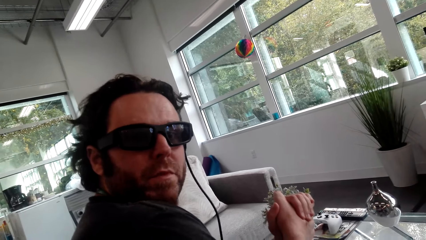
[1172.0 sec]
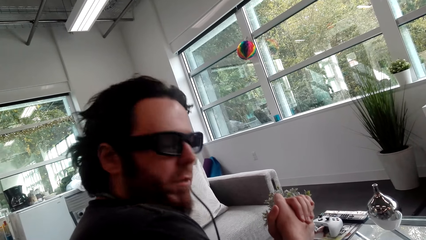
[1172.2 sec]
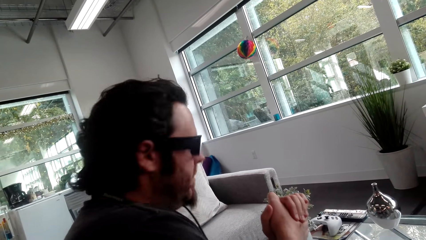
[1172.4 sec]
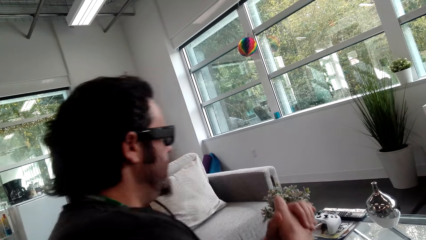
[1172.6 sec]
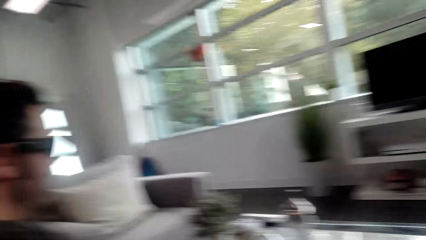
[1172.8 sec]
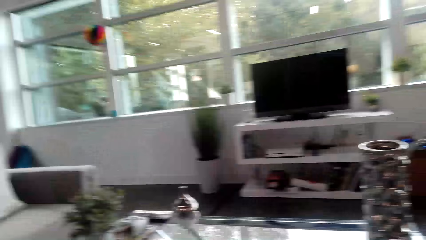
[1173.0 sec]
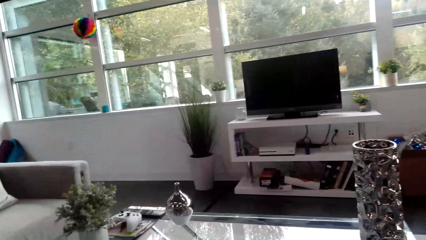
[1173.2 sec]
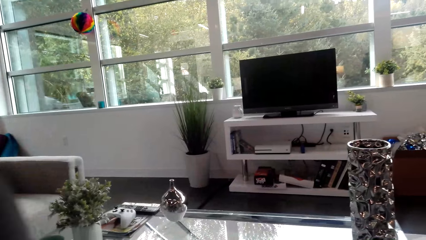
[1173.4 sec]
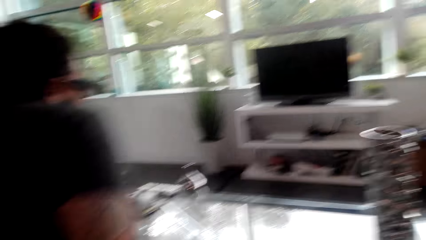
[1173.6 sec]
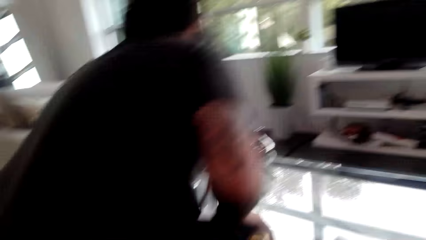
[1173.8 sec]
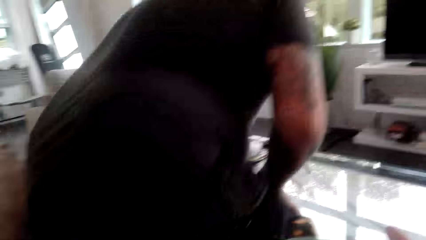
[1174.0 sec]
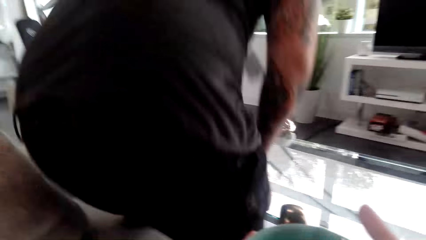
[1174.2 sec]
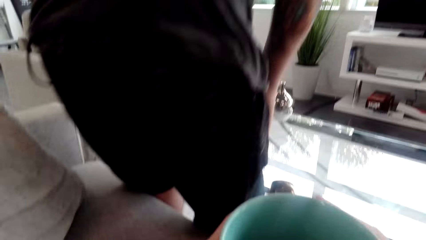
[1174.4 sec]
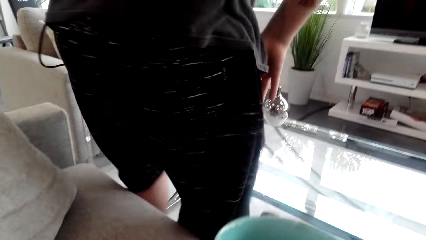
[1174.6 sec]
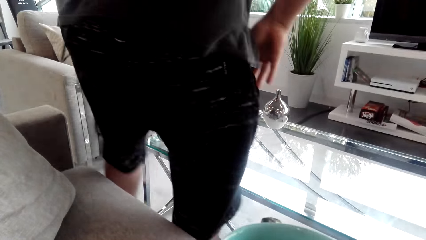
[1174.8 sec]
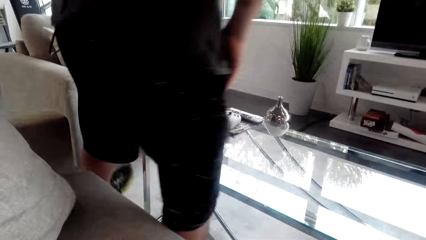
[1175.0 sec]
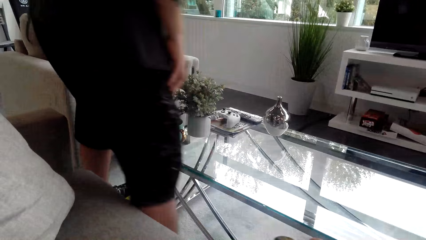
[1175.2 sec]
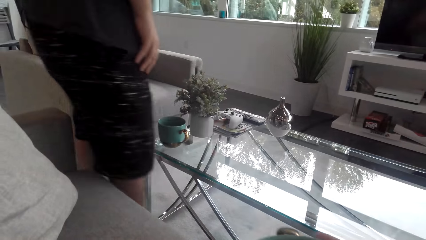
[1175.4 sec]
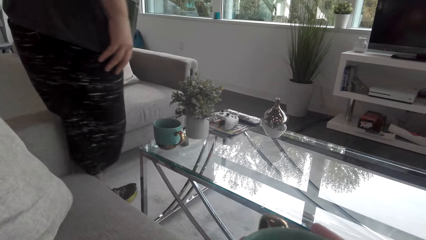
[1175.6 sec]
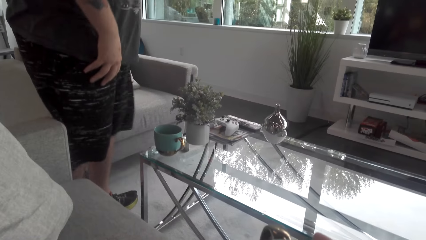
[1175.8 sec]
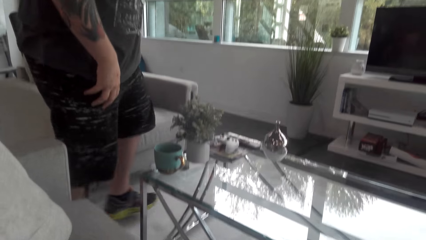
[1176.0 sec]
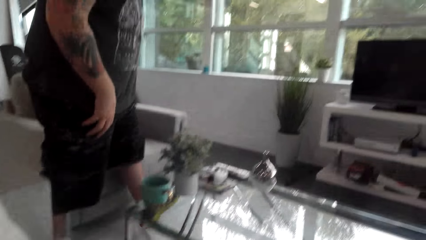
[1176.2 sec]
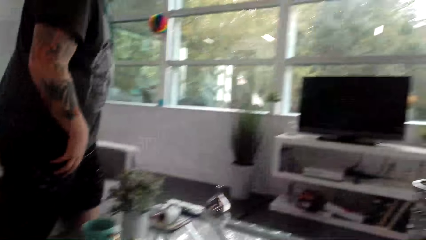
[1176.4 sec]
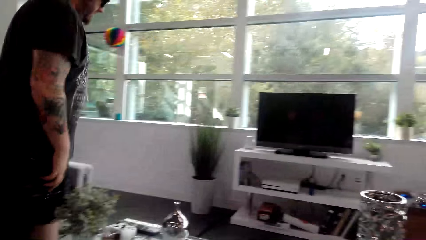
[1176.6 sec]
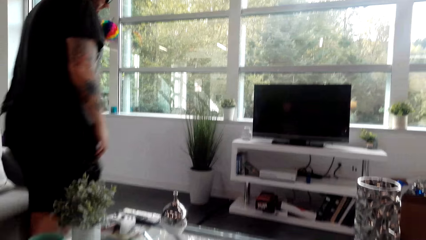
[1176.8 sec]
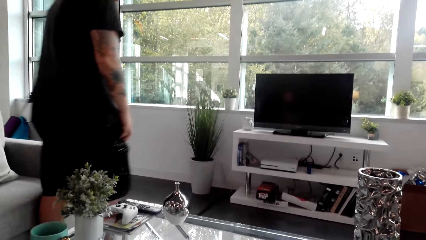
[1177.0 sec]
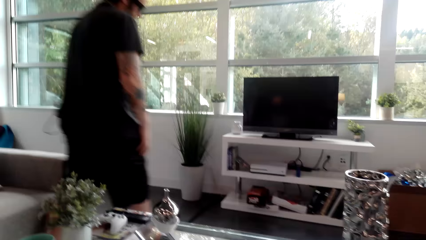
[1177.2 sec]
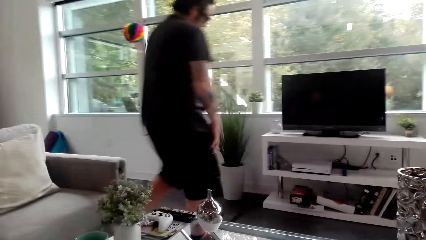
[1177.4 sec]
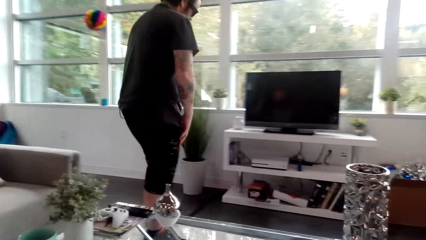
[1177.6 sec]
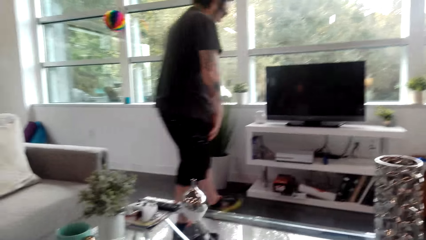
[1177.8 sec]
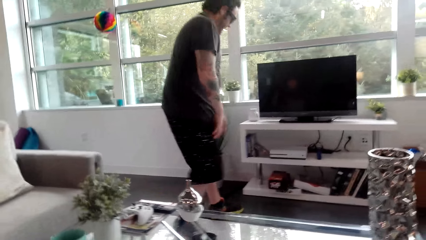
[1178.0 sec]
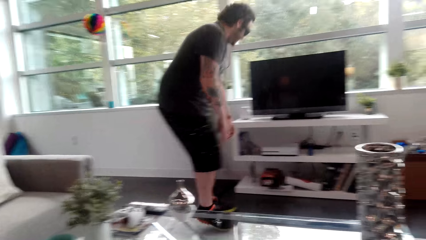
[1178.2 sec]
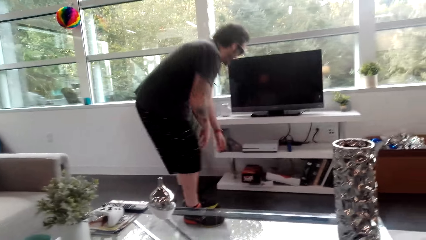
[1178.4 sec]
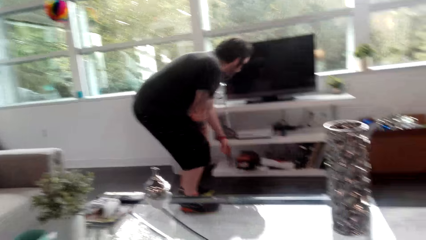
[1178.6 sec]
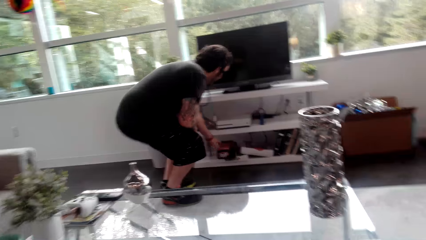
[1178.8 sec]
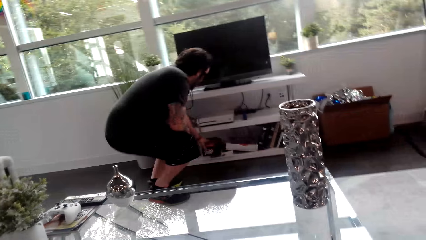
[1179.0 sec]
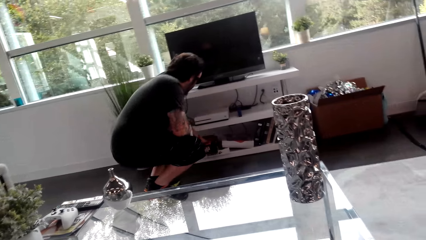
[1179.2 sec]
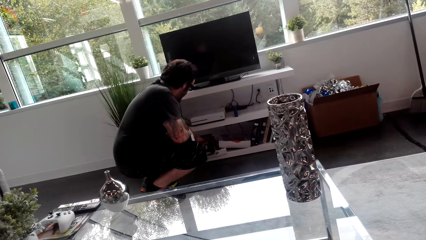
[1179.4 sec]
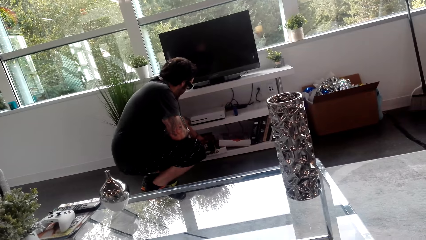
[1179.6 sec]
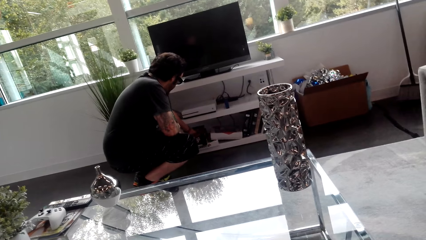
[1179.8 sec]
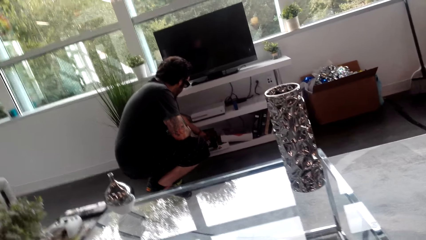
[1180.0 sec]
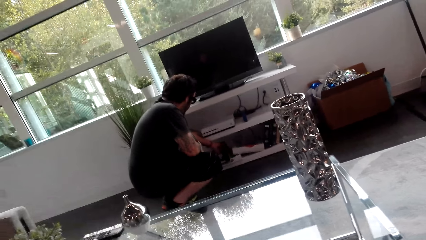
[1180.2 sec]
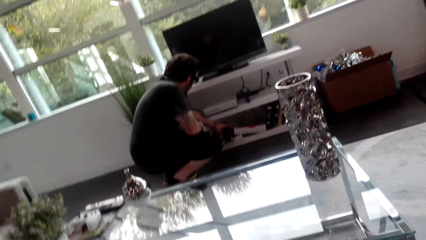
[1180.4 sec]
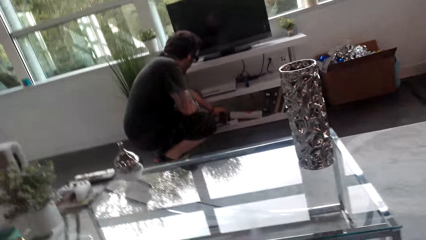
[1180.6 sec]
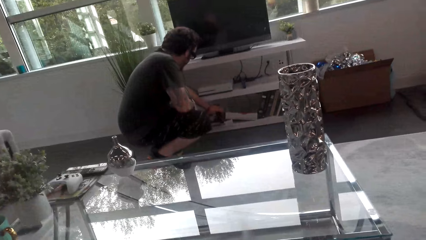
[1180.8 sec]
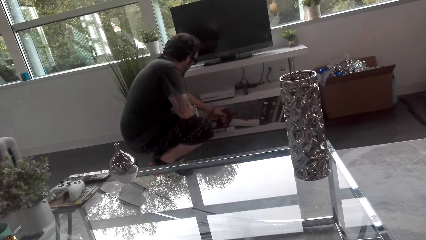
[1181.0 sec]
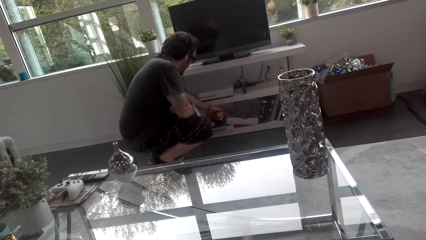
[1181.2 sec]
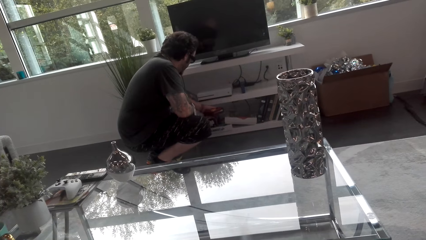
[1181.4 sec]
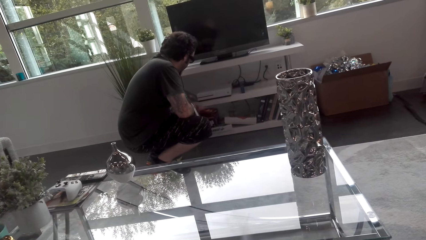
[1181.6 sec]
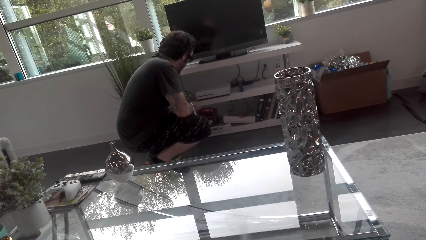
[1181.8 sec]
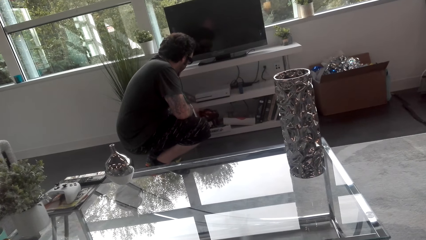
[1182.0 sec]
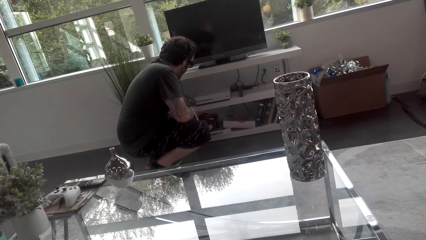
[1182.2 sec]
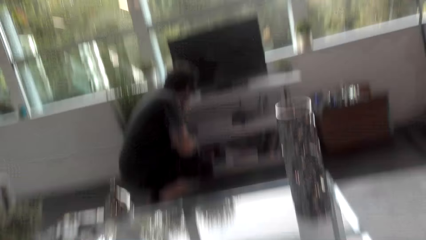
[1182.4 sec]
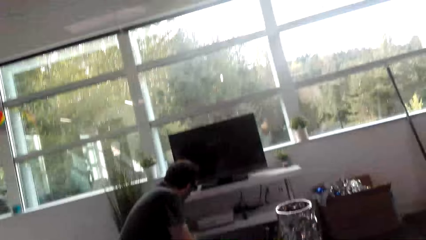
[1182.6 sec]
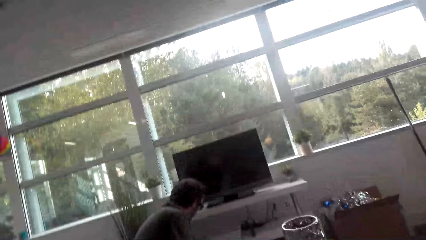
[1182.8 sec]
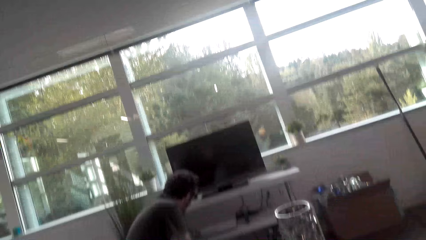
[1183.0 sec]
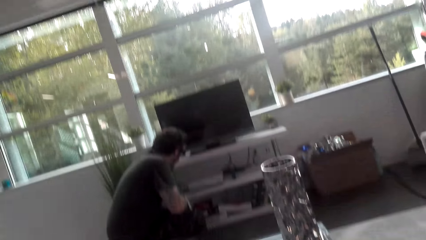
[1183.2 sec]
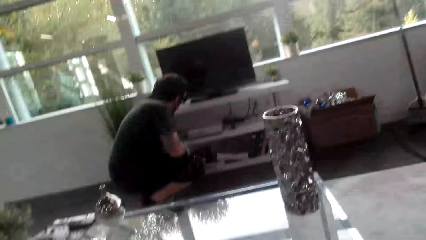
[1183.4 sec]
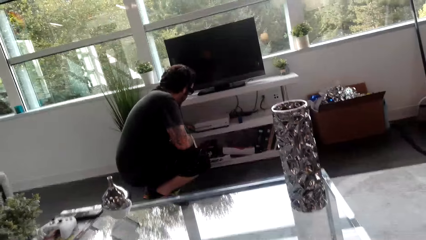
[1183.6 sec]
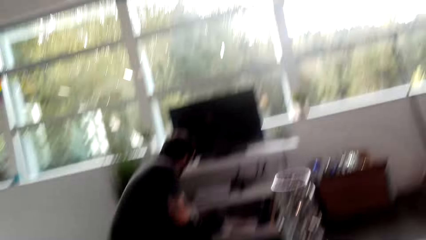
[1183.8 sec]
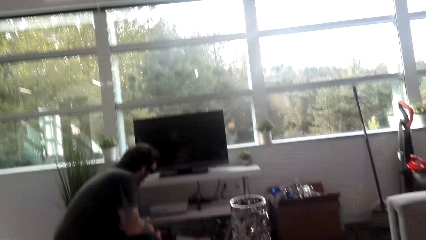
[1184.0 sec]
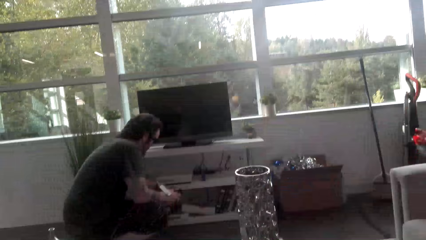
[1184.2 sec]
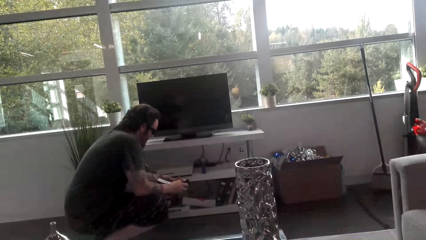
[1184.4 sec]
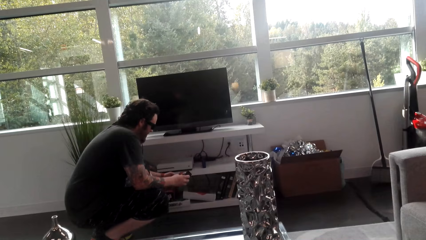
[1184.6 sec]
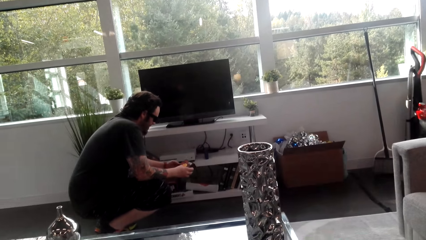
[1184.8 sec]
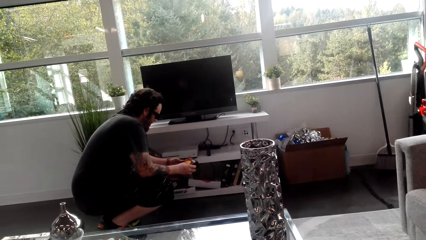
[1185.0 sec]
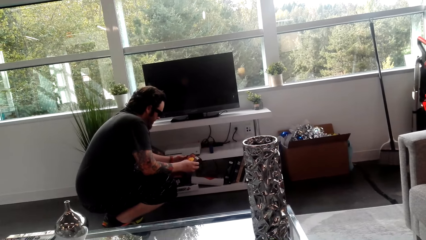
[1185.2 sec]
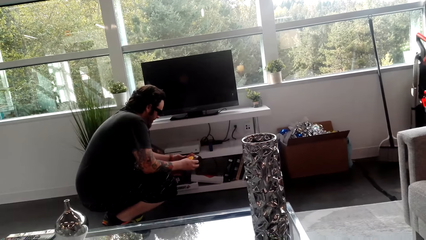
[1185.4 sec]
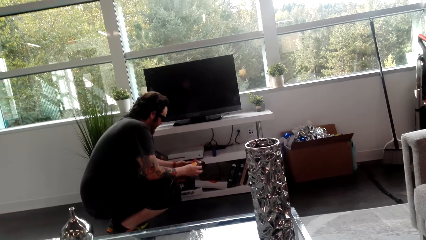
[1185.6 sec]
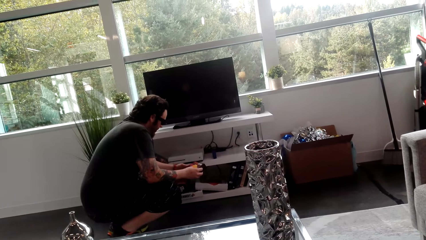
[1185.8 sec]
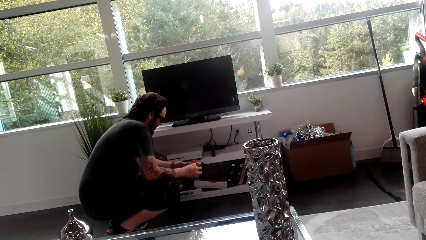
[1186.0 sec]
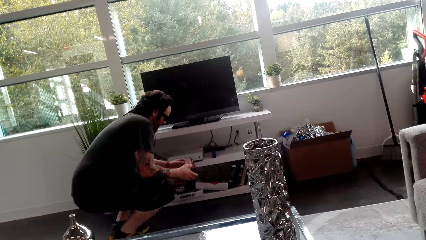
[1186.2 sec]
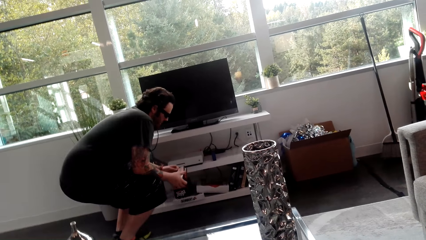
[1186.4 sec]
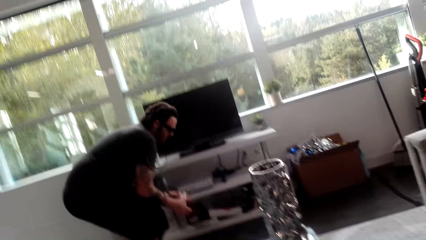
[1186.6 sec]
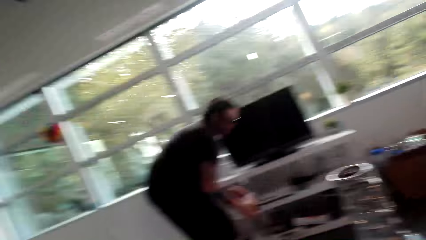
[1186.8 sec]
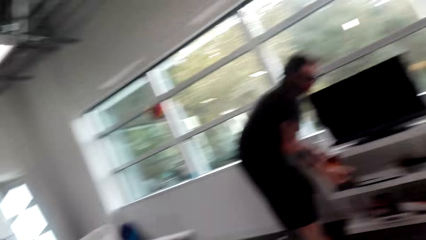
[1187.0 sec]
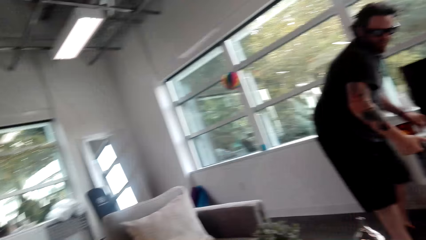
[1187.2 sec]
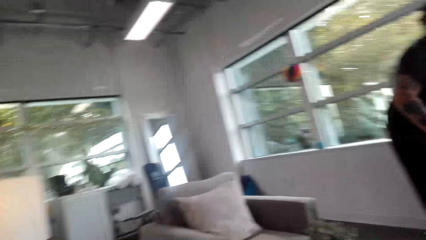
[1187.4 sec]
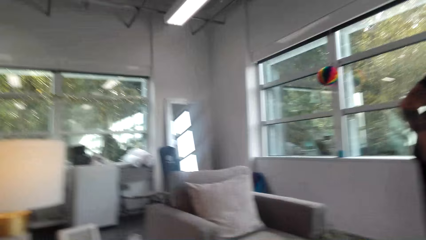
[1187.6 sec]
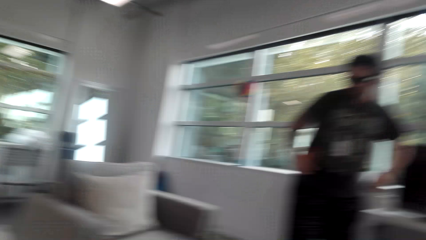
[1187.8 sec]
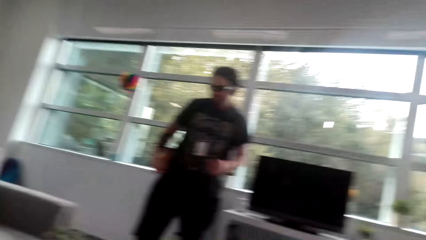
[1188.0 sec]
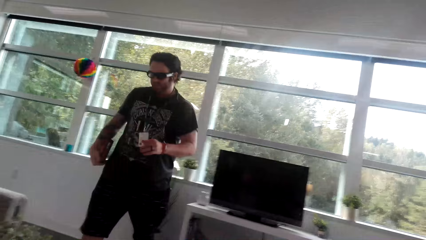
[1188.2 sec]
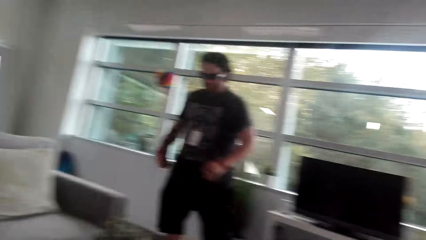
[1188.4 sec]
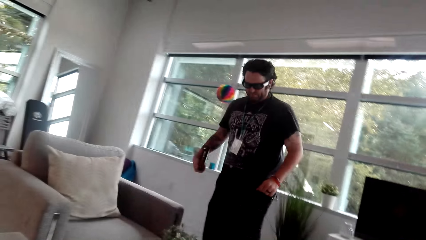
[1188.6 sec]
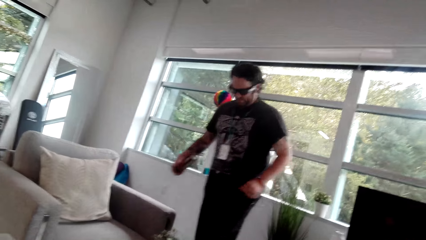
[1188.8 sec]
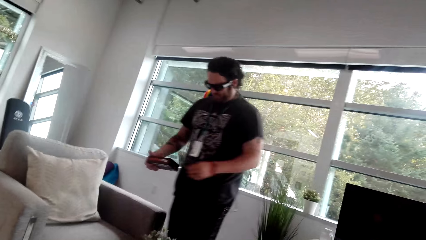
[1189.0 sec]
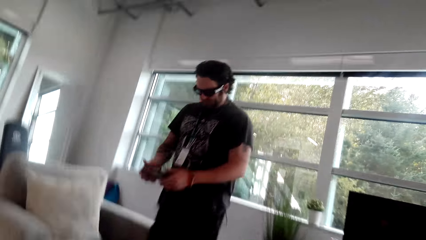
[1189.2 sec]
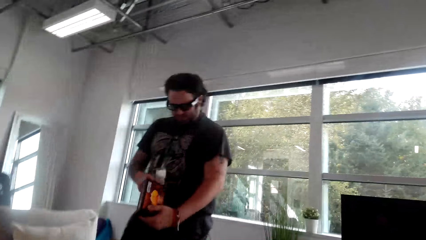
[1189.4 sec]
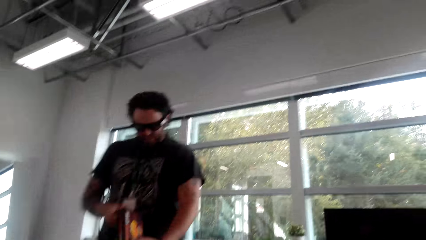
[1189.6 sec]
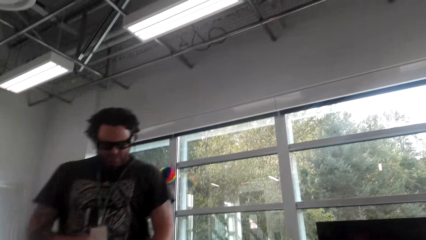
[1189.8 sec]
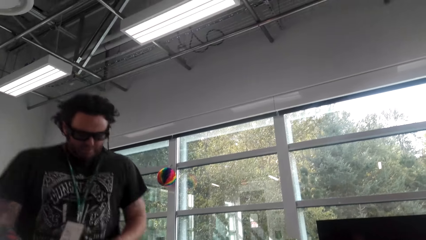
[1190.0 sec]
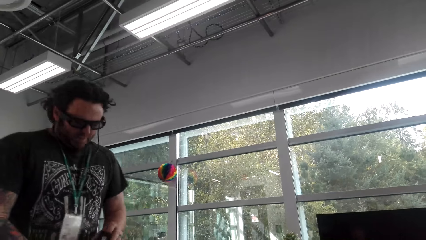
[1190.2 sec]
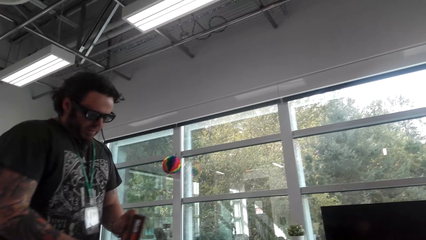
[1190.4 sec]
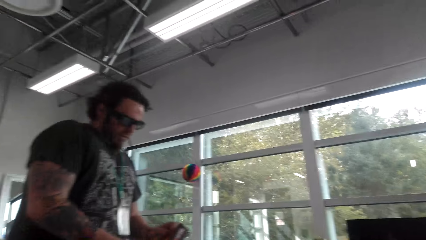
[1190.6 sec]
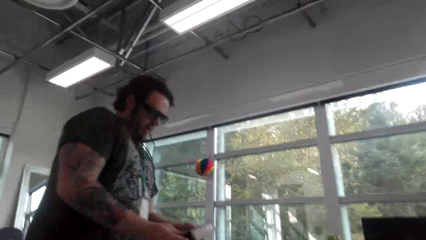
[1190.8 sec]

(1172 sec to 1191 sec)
The camera wearer looks around the house. A man stands up and walks around the house. The man bends down. The camera wearer converses with the man. The man converses with the camera wearer and picks up a box from the shelf. The camera wearer converses with the man. The man stands up. The camera wearer converses with the man. The man walks.
